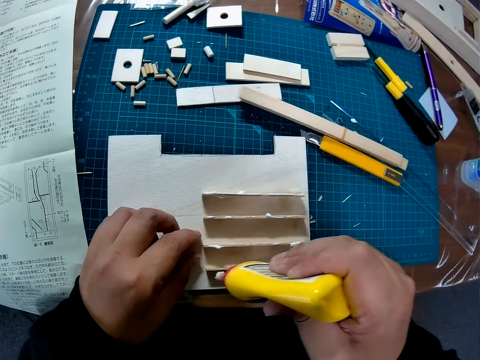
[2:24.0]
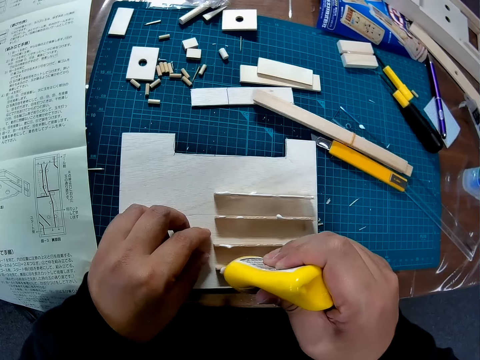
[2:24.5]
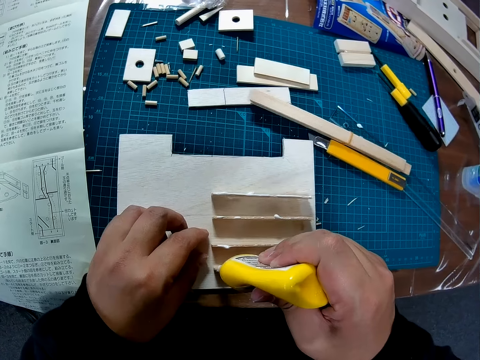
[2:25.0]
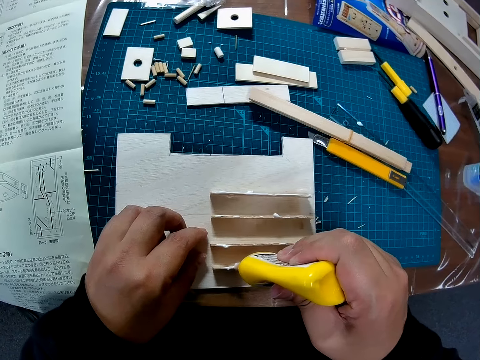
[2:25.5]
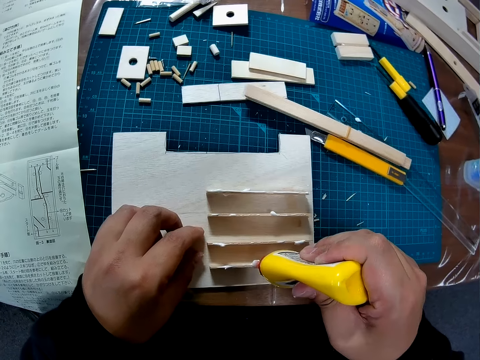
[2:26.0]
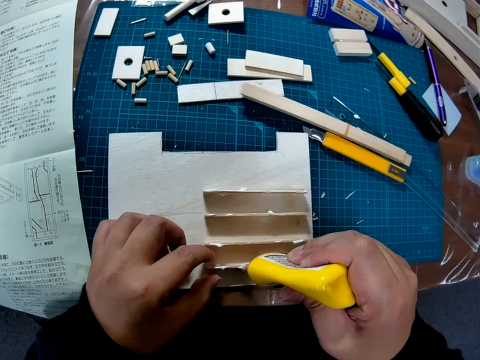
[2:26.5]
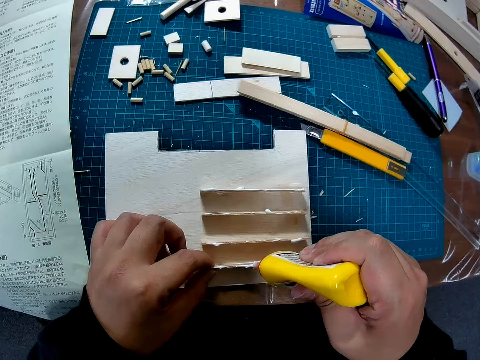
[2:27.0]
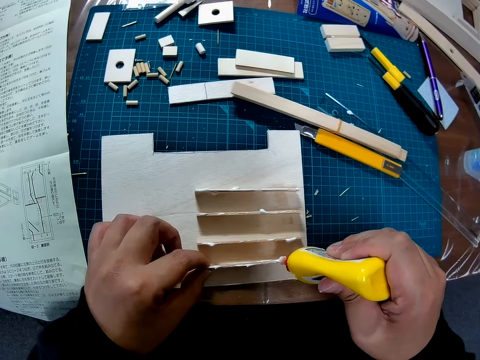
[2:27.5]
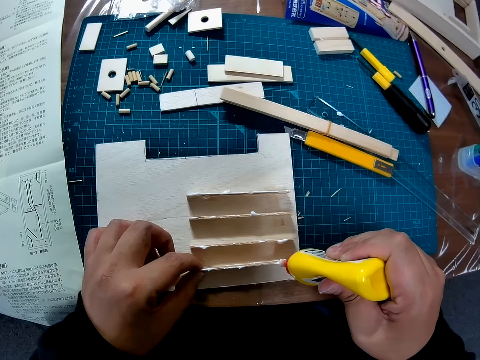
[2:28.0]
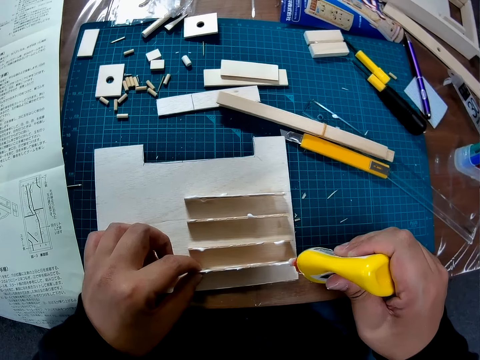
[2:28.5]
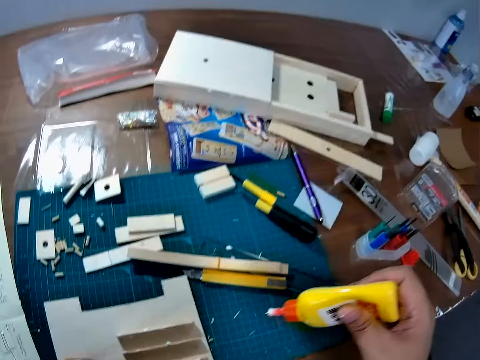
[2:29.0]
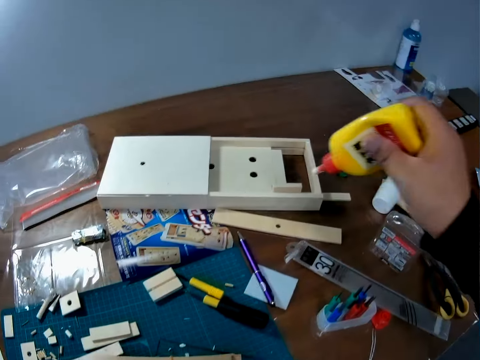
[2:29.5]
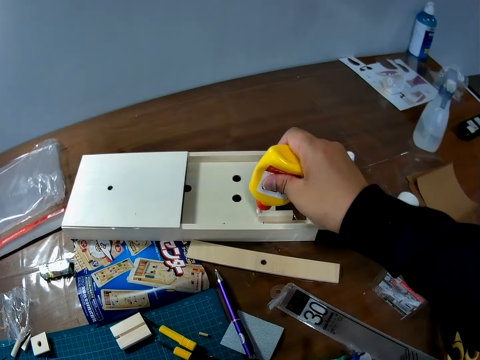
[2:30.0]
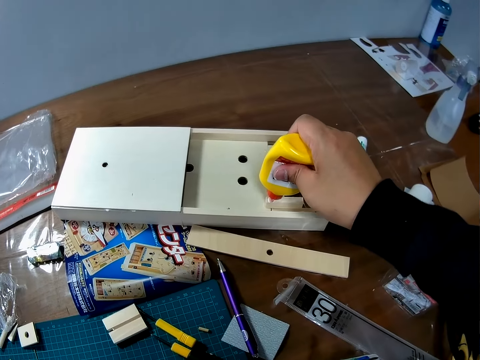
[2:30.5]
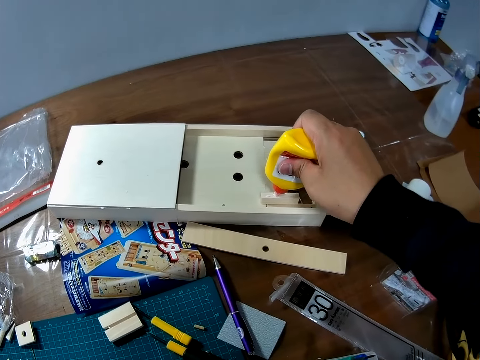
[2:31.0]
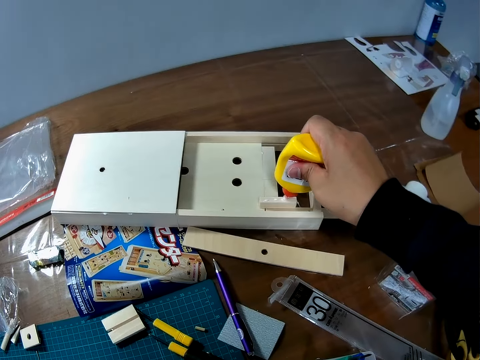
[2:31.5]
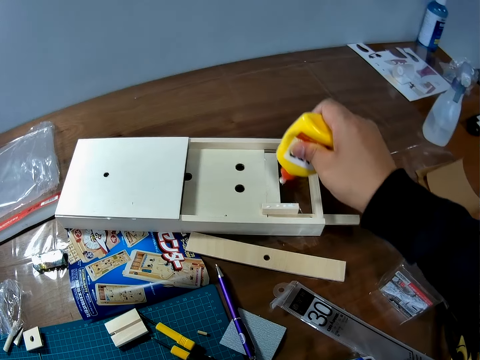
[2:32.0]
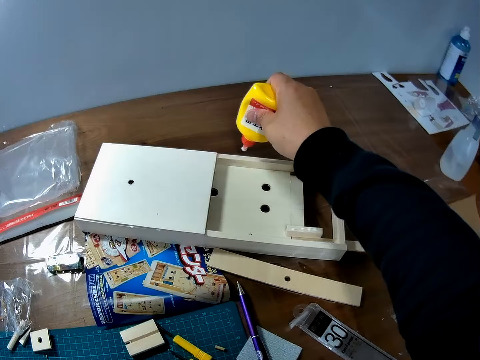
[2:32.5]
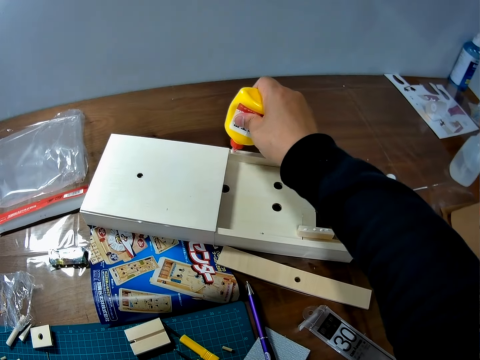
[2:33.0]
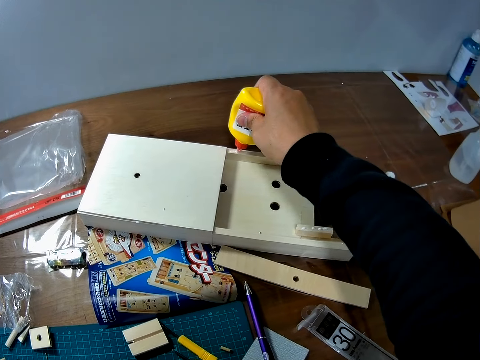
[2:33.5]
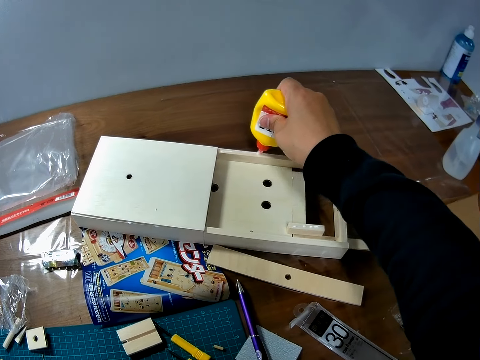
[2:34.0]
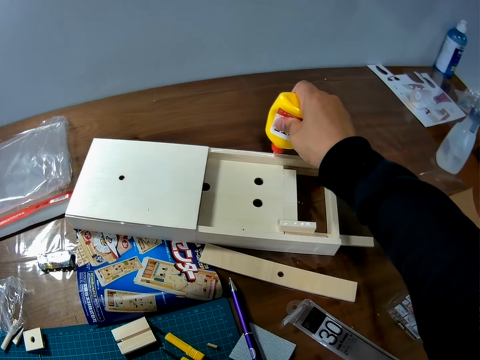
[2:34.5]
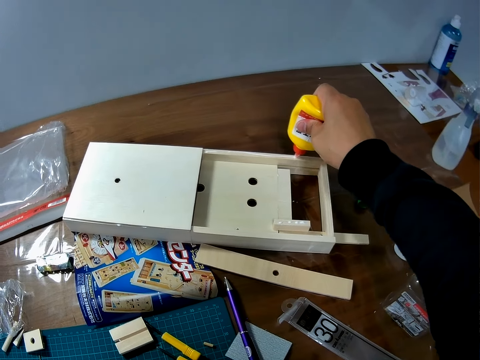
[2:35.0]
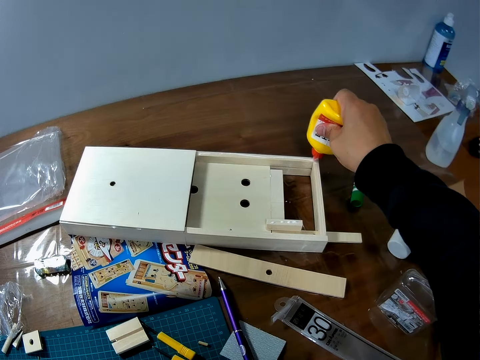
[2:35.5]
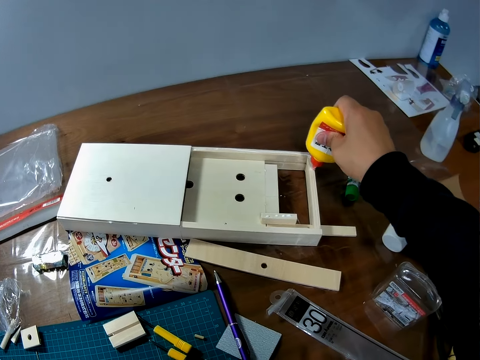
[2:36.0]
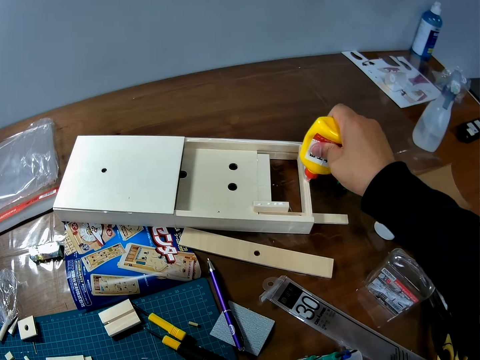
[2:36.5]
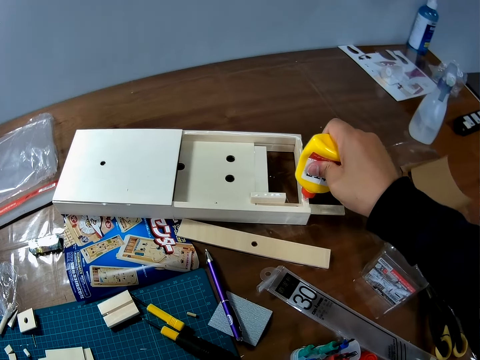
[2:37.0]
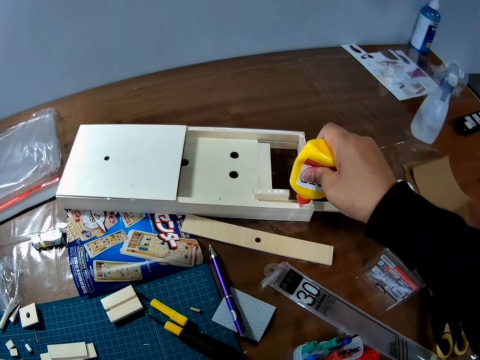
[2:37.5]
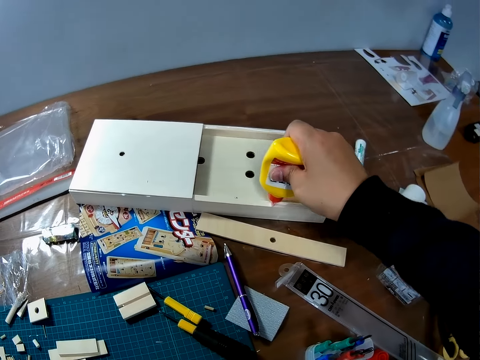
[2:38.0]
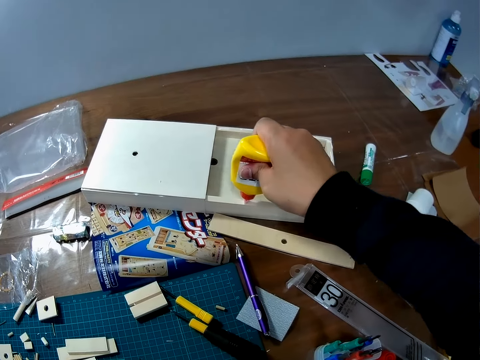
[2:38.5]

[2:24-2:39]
The camera wearer puts a hand on a paperboard. They glue a piece of wood with super glue on the paperboard. They hold the piece of wood on the paperboard. They glue the piece of wood with super glue on the paperboard. They apply glue on the edges of the box.

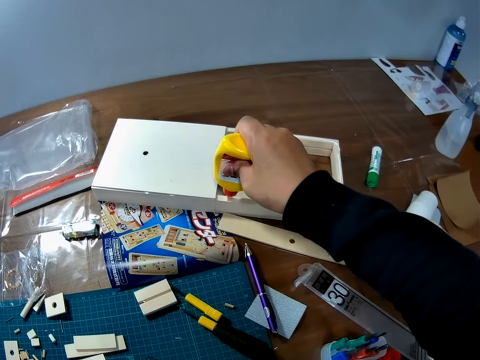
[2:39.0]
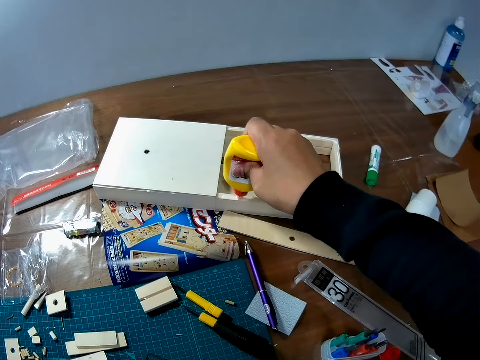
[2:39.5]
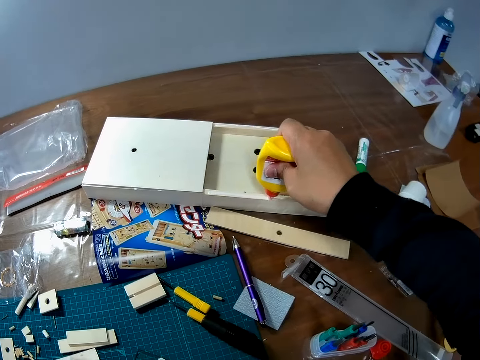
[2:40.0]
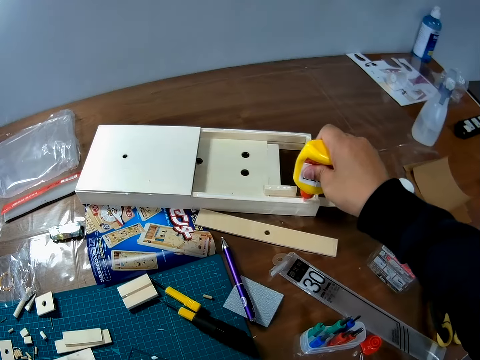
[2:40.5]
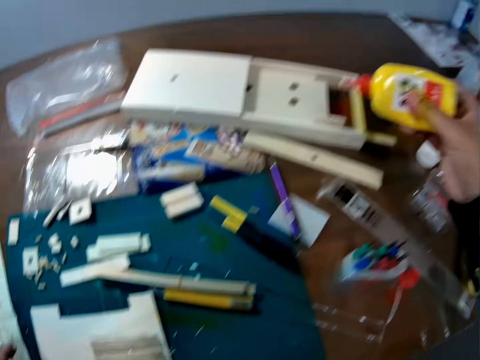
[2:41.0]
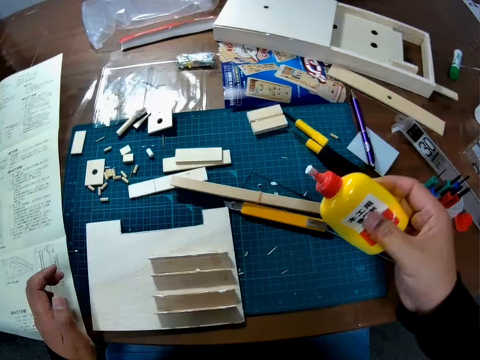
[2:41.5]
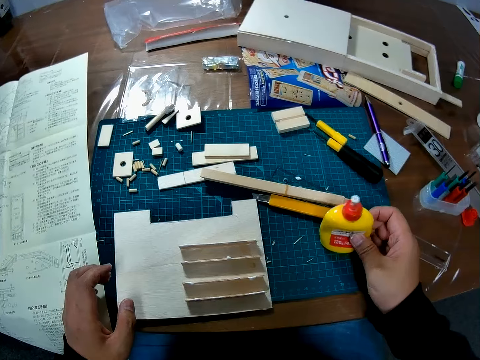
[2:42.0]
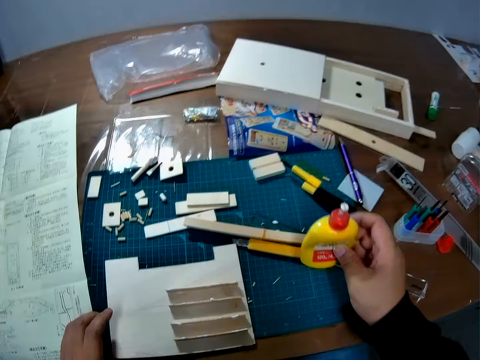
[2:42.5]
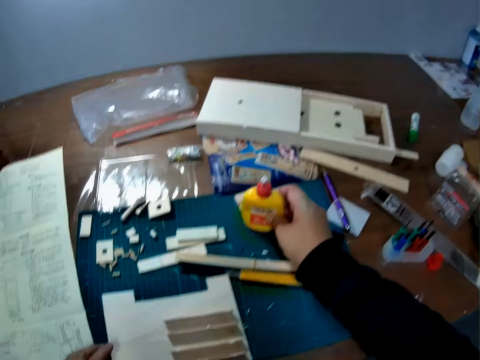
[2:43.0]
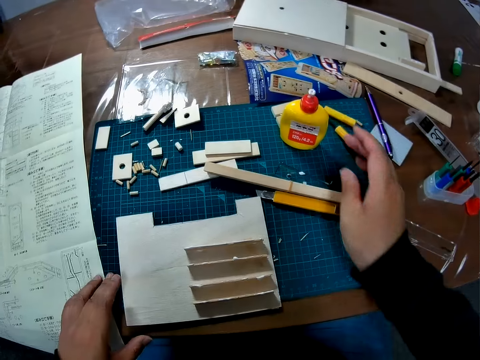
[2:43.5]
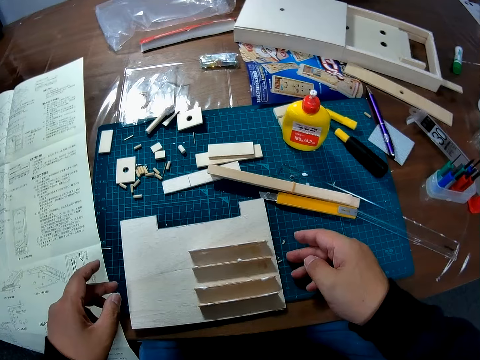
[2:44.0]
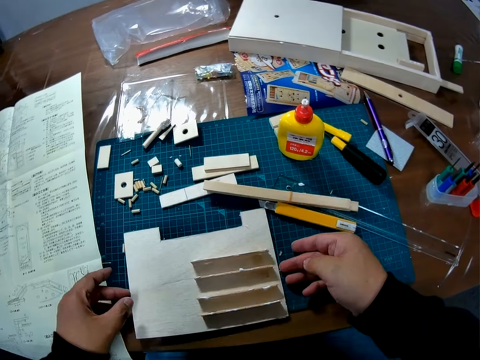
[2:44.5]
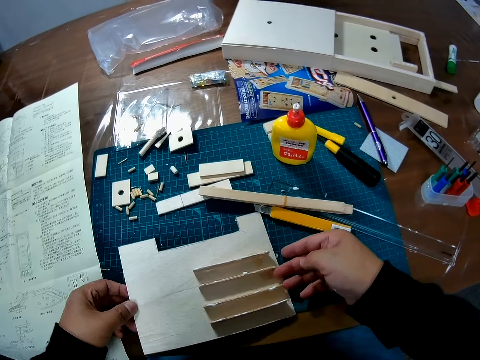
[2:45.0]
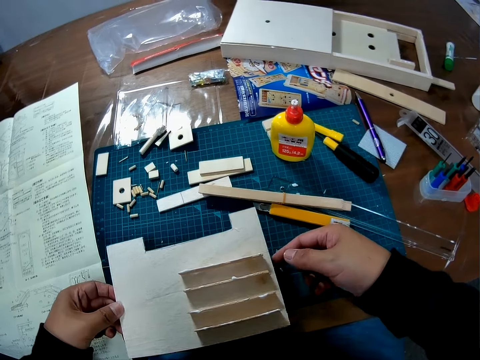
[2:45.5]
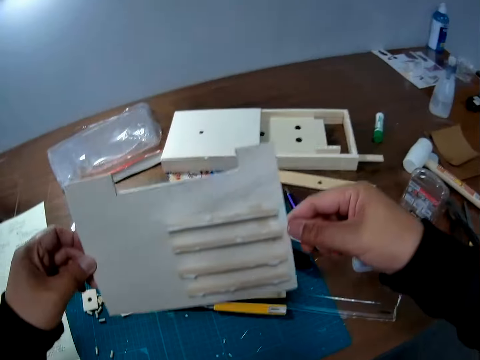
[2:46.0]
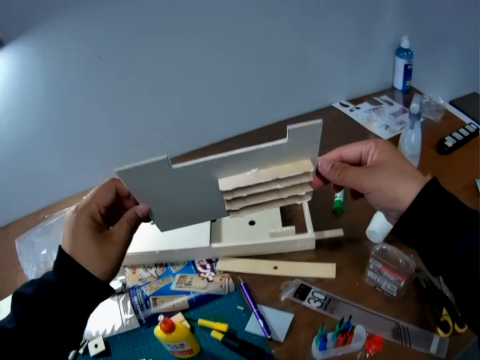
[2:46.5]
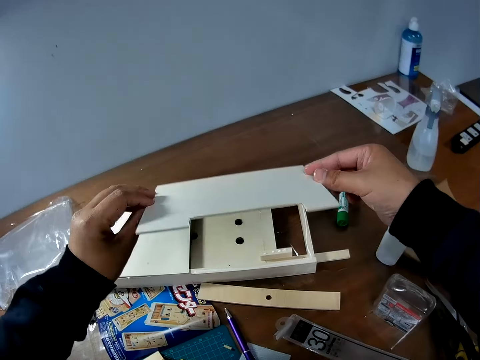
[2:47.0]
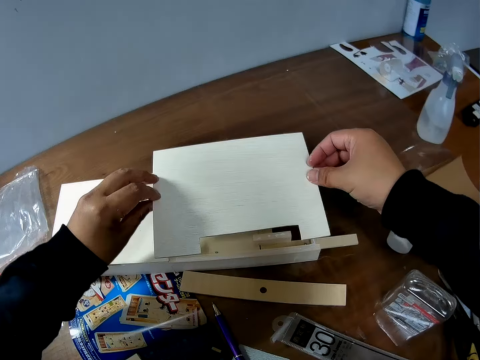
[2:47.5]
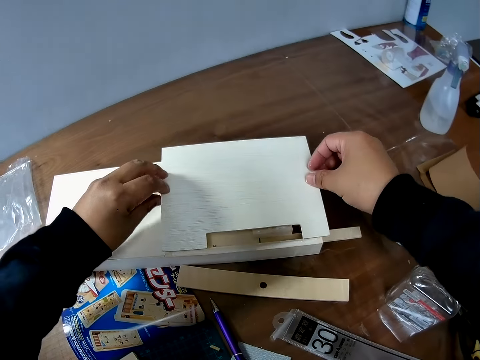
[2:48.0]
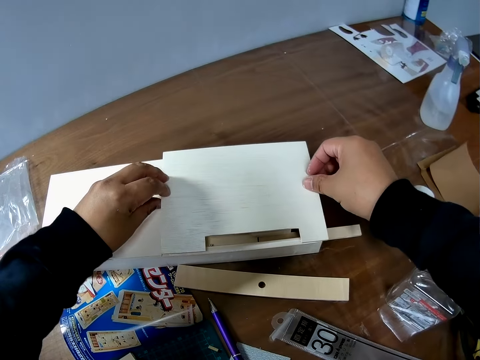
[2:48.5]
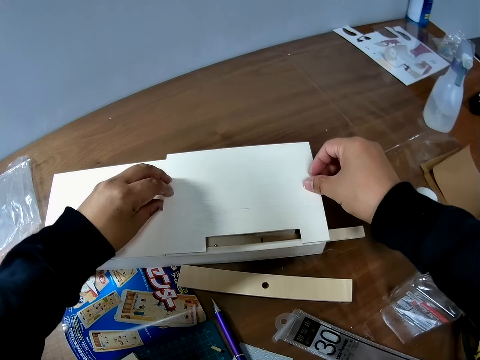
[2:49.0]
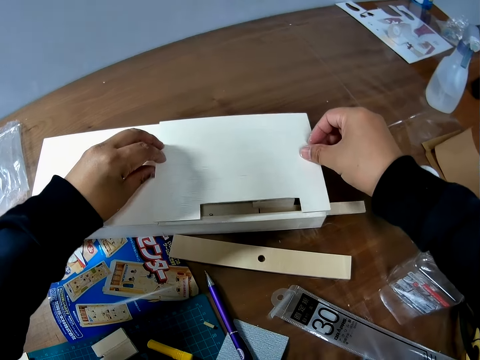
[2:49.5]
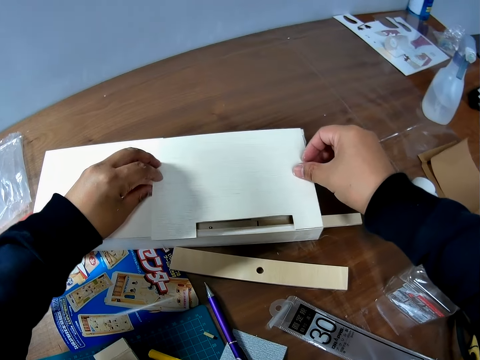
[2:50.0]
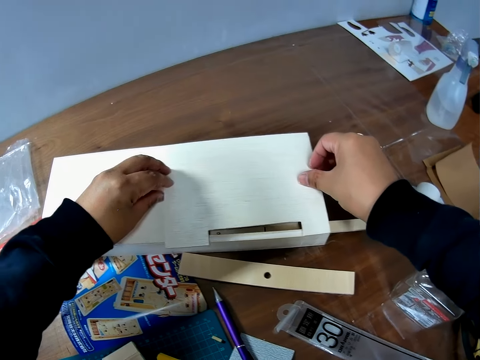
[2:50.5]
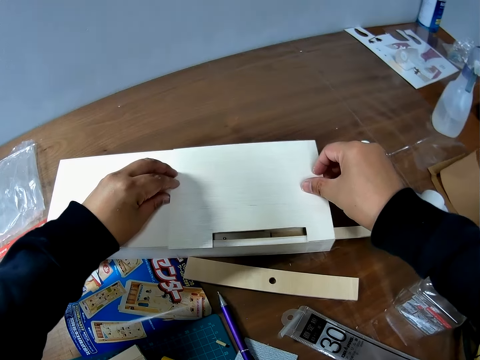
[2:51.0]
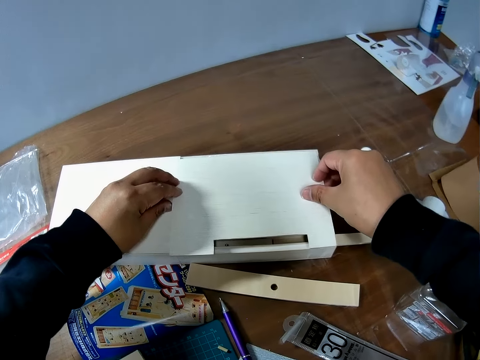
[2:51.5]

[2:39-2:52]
The camera wearer puts down a super glue bottle on a cutting mat. They pick up a paperboard from the cutting mat. They put down the paperboard on a paperboard model on a table. They cover the side of the wood box with the wood sheet on the table.
